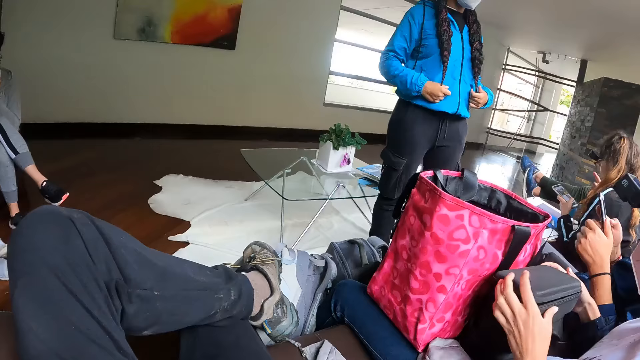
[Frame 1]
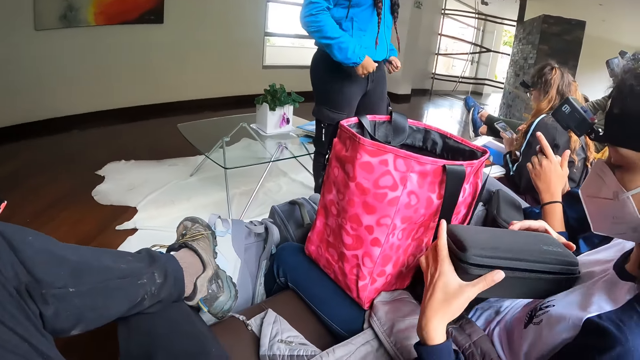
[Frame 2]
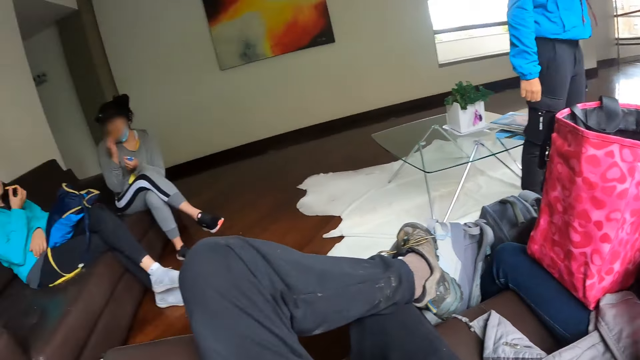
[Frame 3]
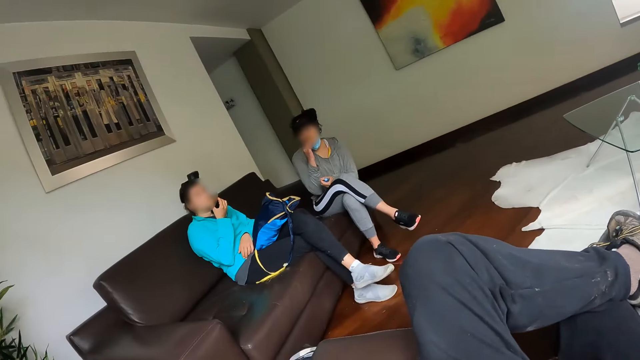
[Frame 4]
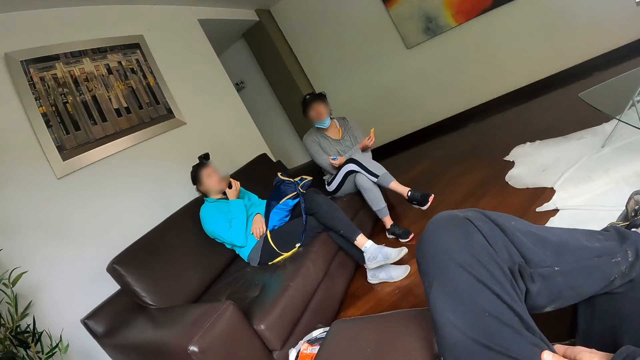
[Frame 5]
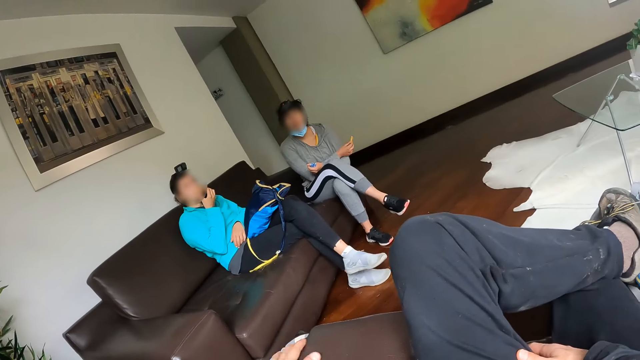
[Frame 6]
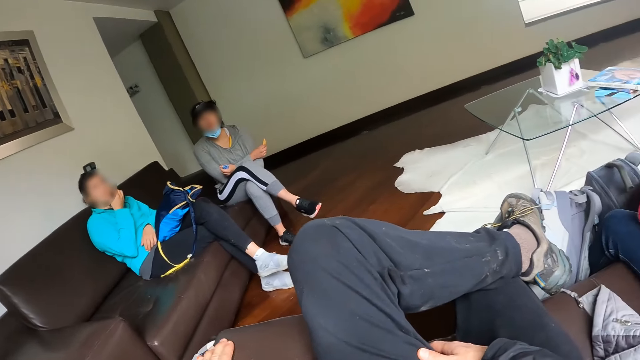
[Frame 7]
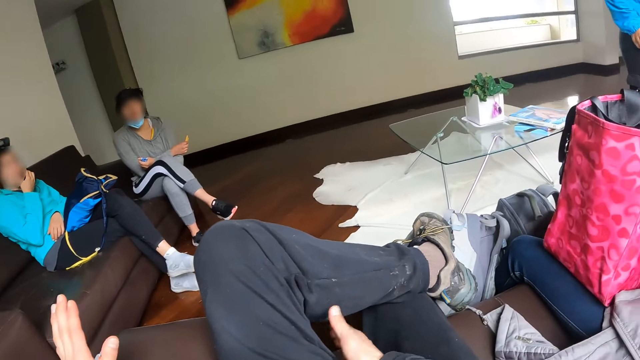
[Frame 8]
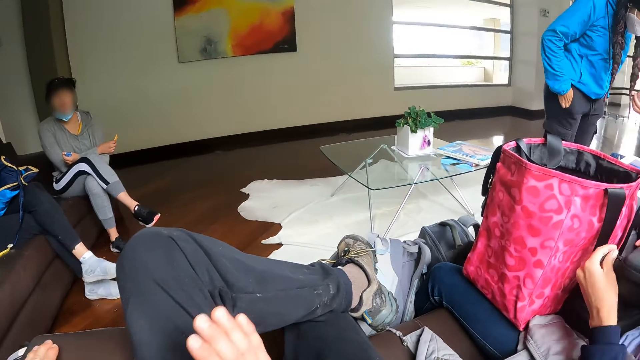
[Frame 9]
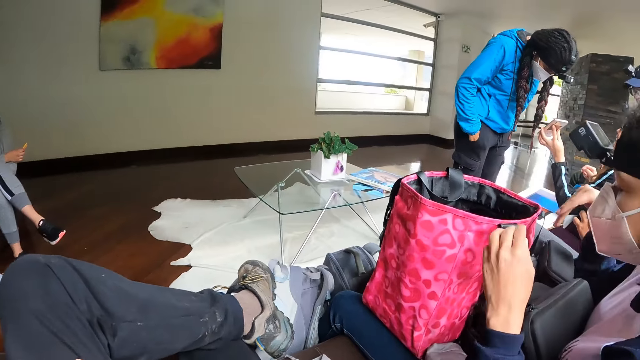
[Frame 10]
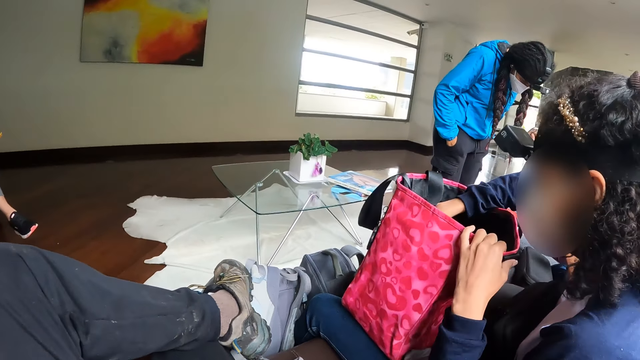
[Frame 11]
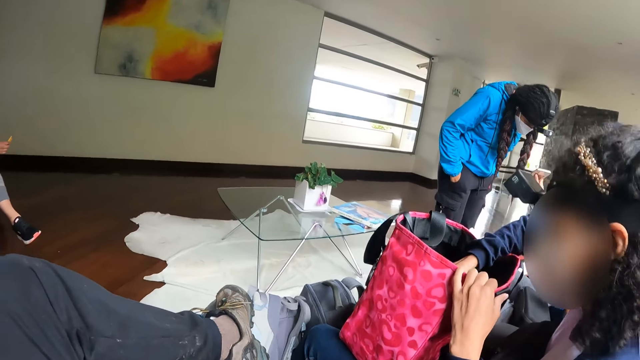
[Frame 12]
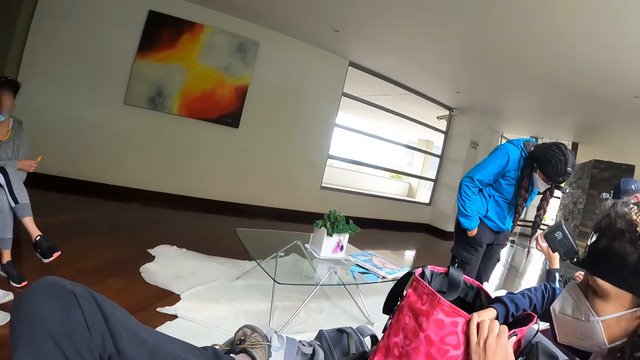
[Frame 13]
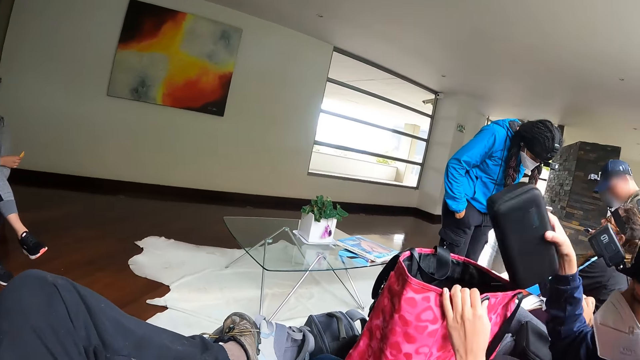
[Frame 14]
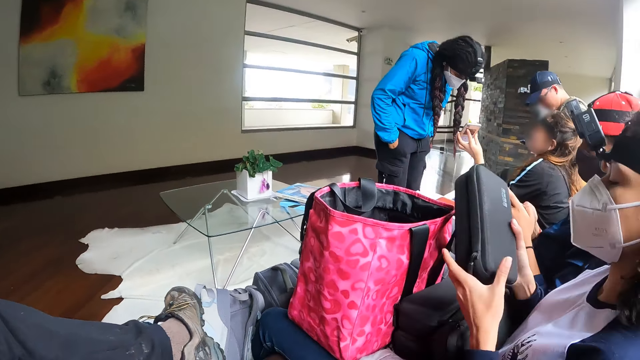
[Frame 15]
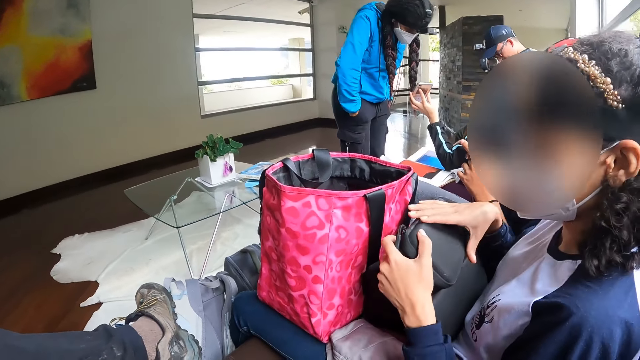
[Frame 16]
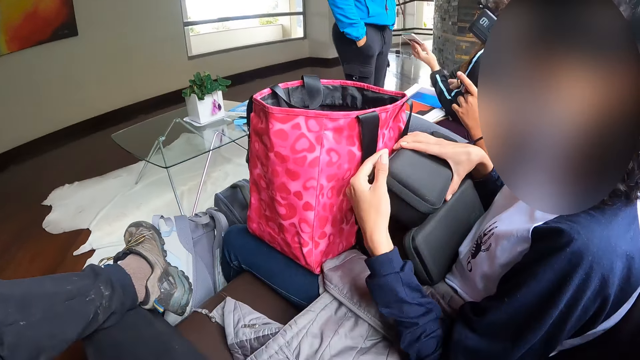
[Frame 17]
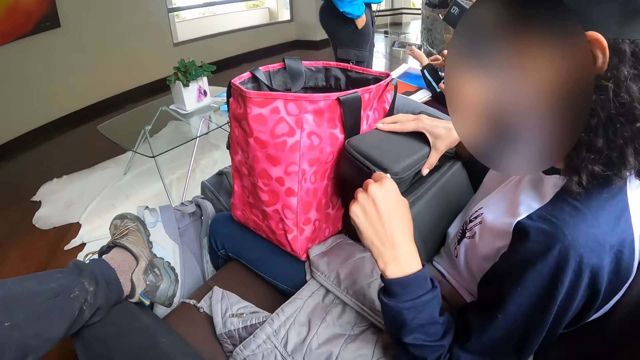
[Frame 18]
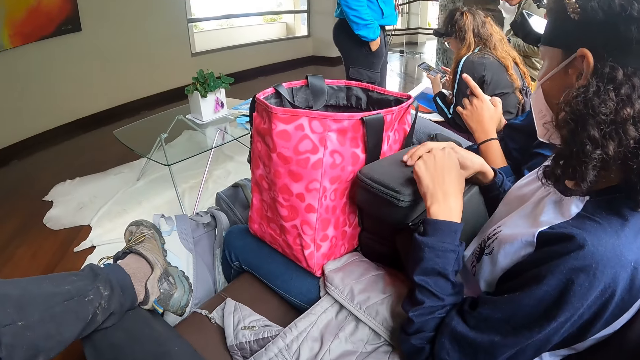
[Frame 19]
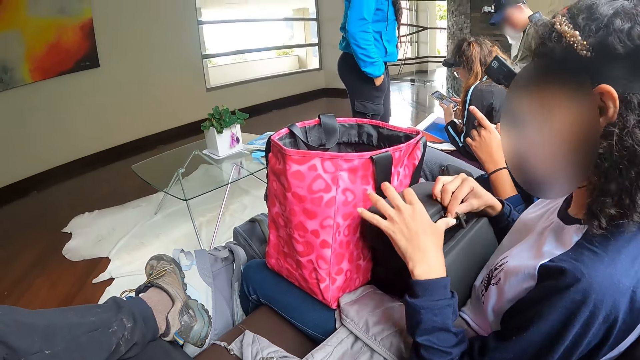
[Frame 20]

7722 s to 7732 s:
A woman moves a black box with her hands. The camera wearer looks around. Another woman eats a biscuit with her right hand. Another woman eats a biscuit with her right hand. The first woman removes the black box or case from the bag with her right hand. She unzips the black box with her left hand. She opens the case.

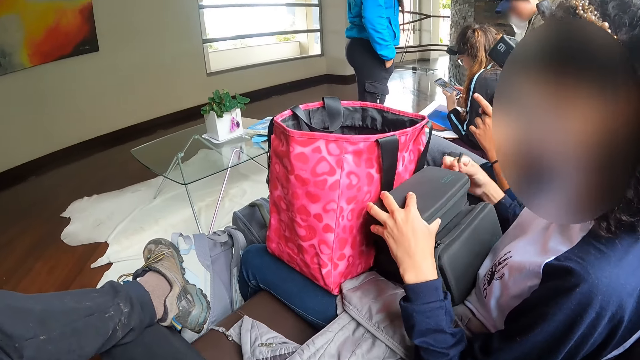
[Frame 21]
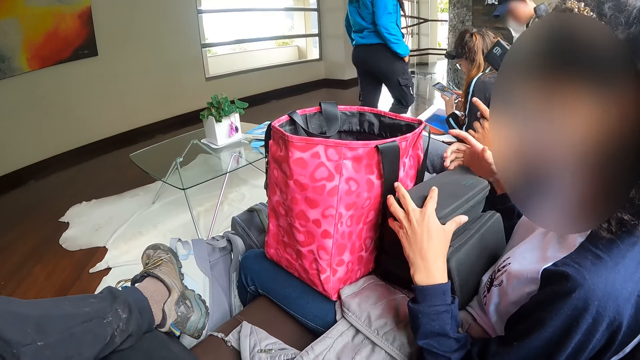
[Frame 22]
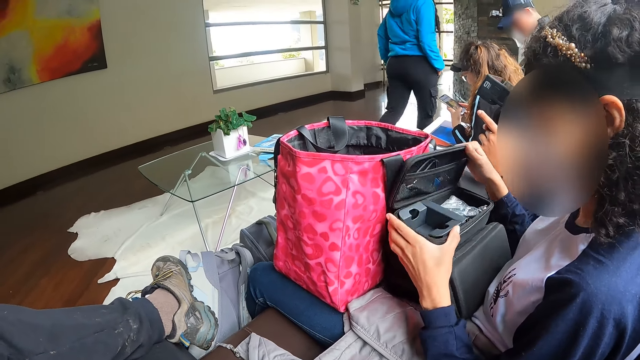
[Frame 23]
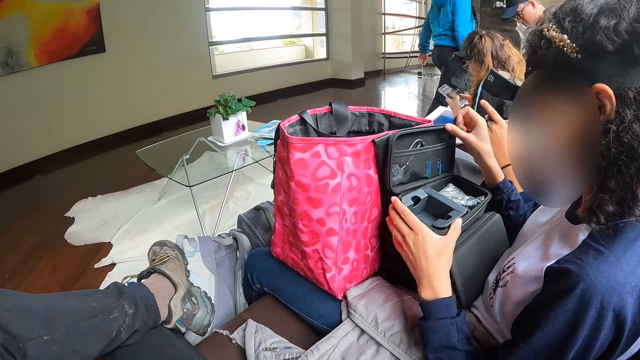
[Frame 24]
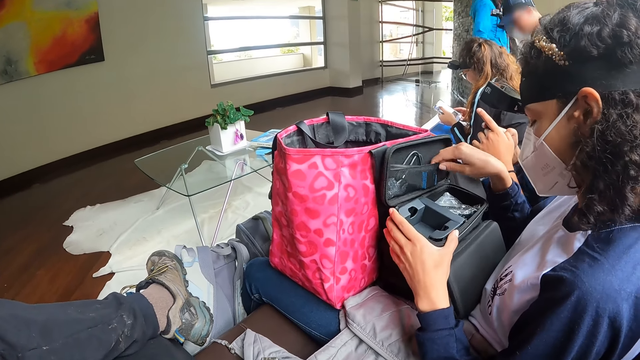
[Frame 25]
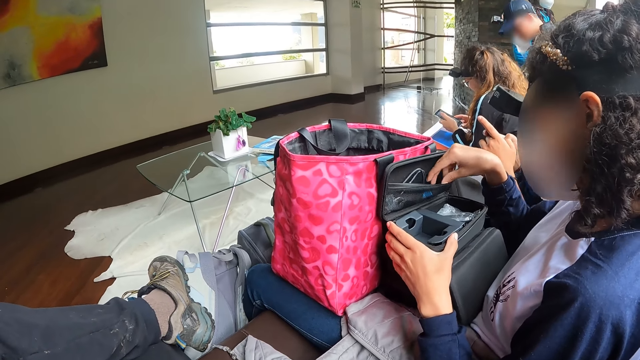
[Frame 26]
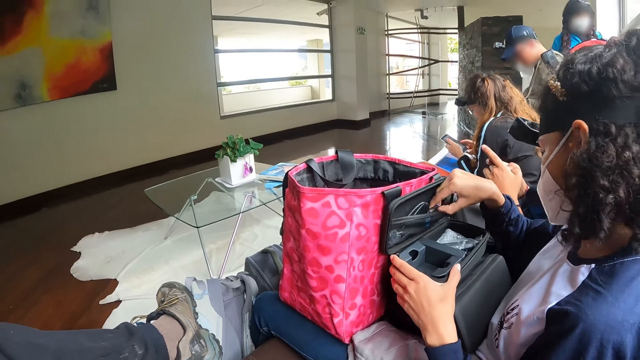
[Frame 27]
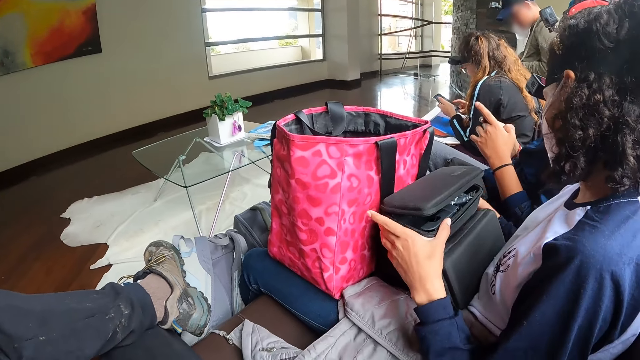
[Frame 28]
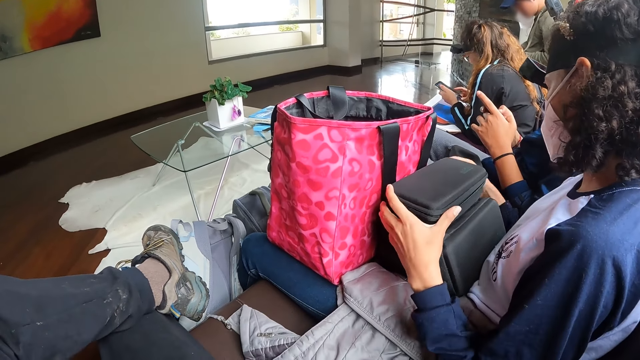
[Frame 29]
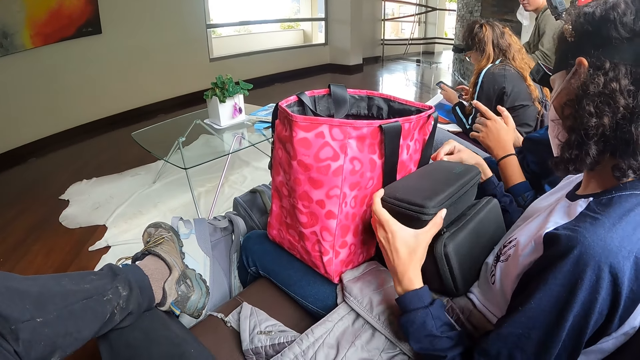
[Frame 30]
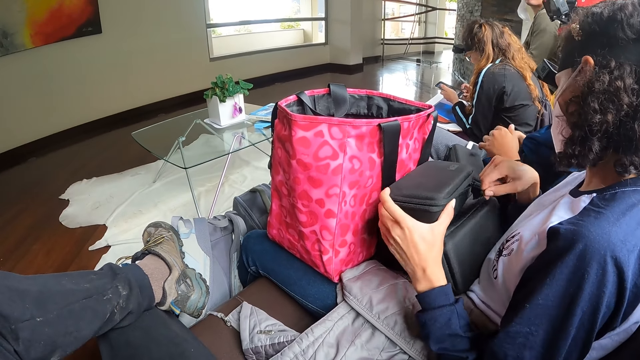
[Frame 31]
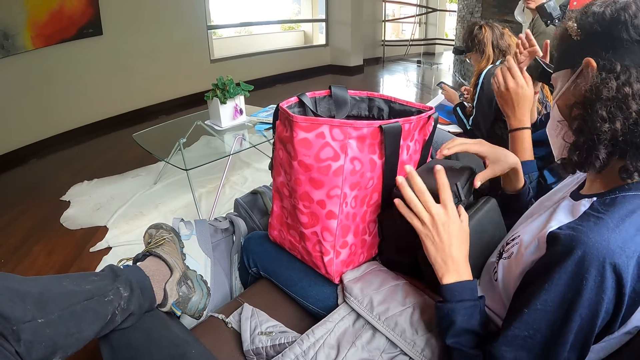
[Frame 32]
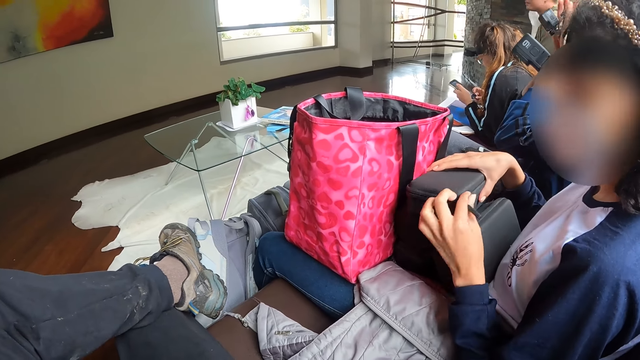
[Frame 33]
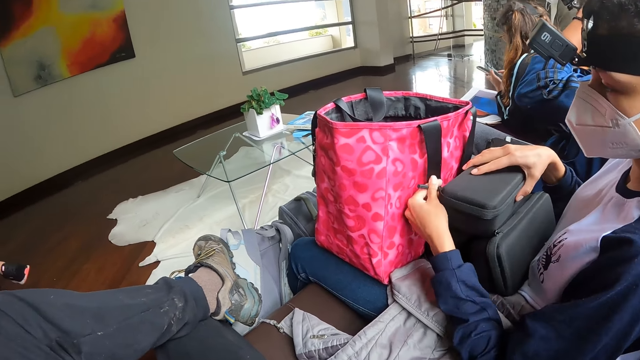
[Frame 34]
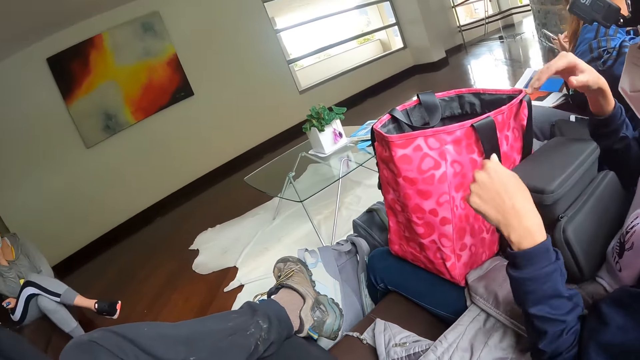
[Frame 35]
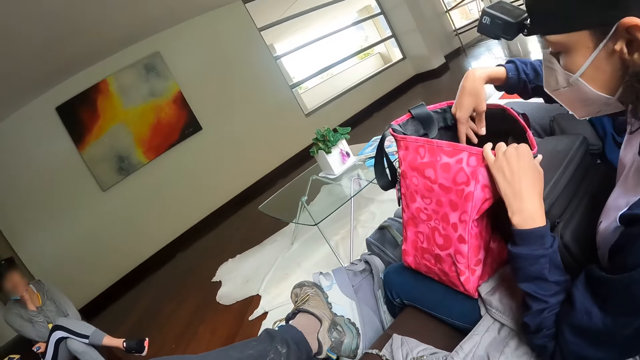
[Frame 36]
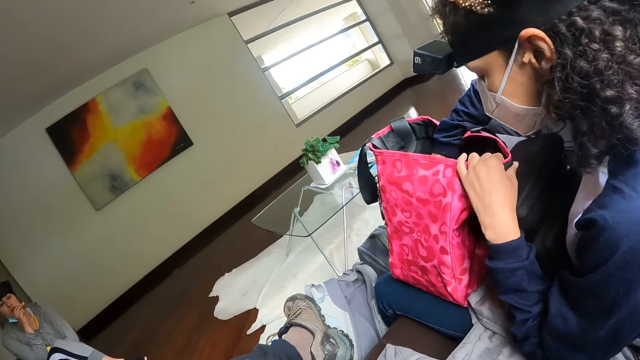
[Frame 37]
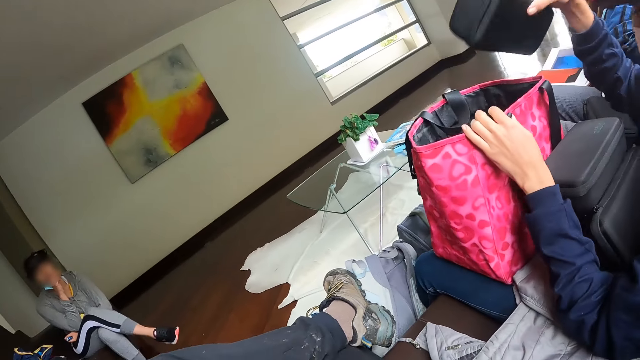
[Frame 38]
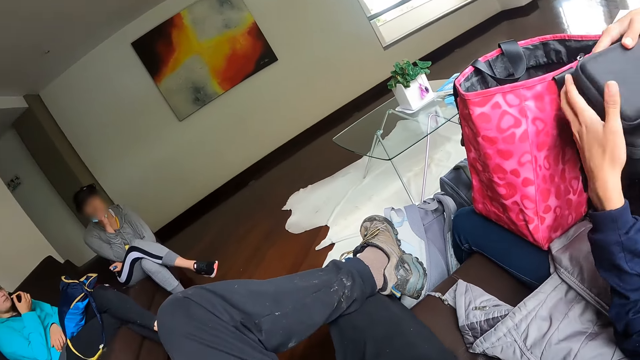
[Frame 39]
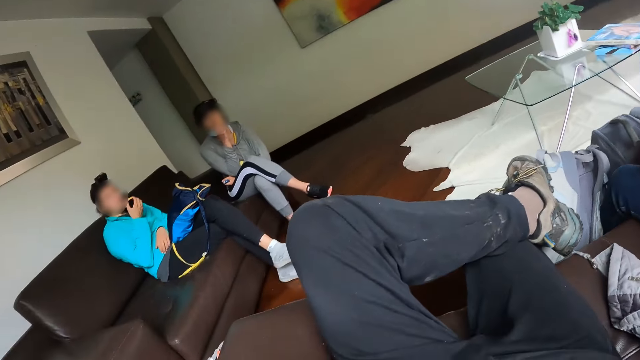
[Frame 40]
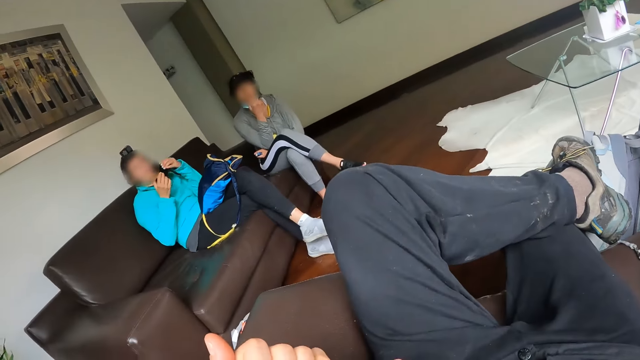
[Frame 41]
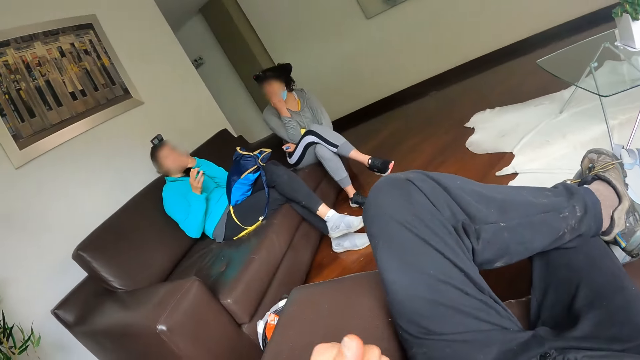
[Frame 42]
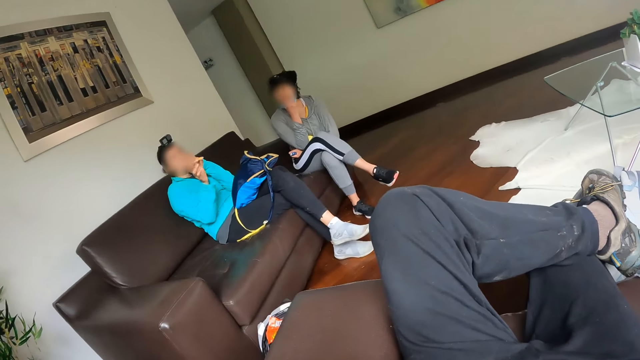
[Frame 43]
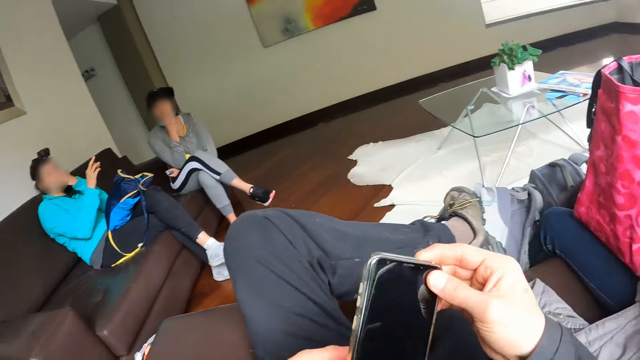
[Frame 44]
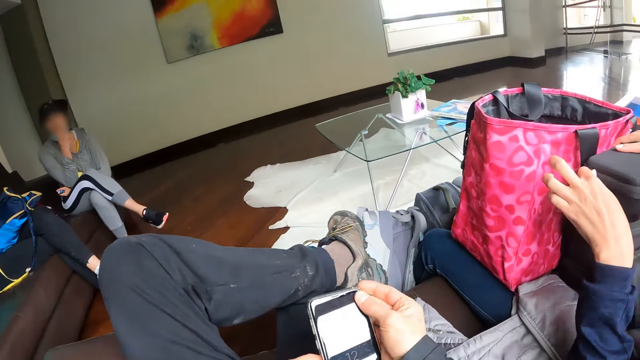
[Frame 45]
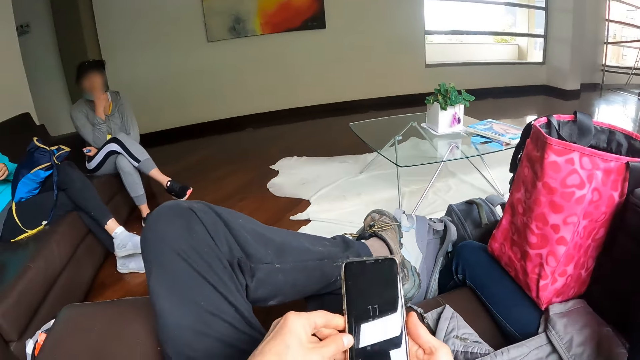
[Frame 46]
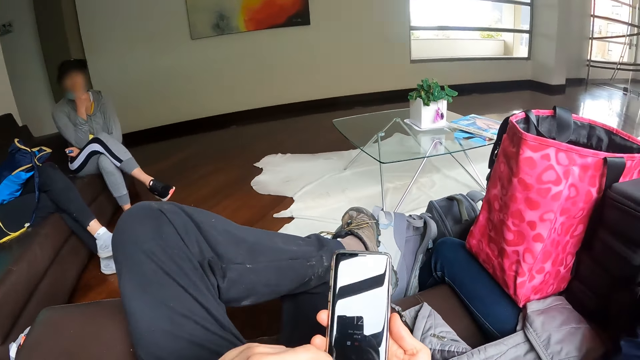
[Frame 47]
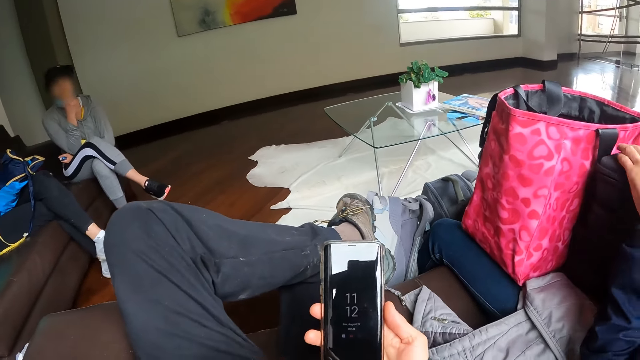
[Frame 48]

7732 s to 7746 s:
A woman opens a black box with her hands. She removes a battery from the black box with her right hand, drops the battery on the sofa with her right hand, and zips the black box with her hands. She removes the black box from the bag with her right hand. Another woman speaks to the camera wearer. The camera wearer moves a phone with his hands. He scrolls his phone.
